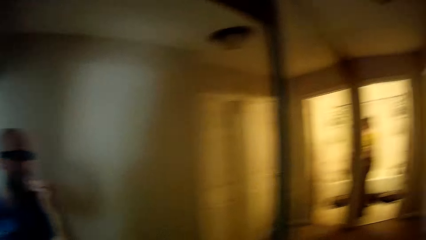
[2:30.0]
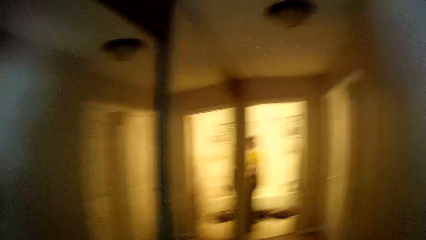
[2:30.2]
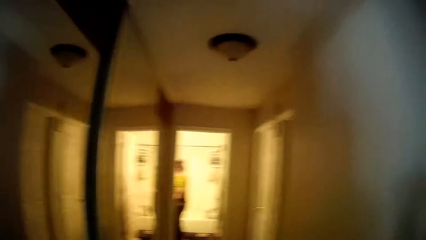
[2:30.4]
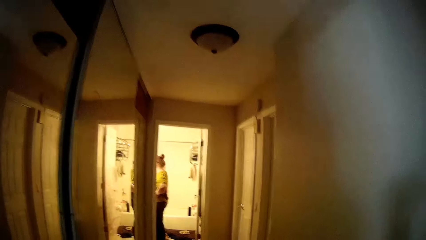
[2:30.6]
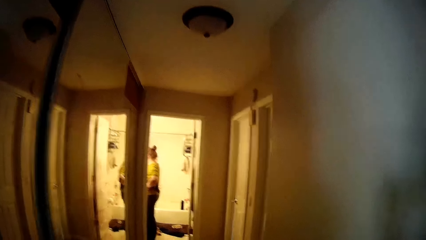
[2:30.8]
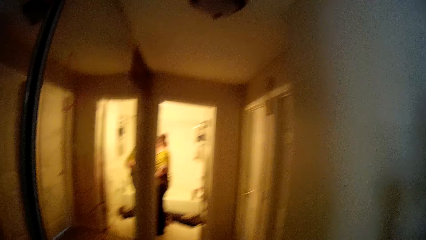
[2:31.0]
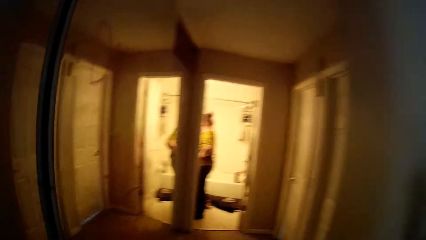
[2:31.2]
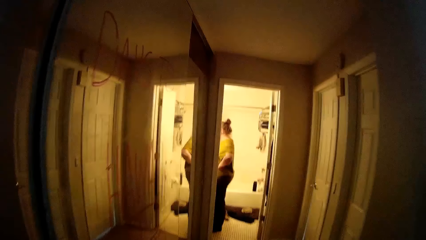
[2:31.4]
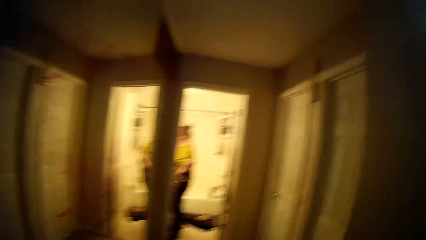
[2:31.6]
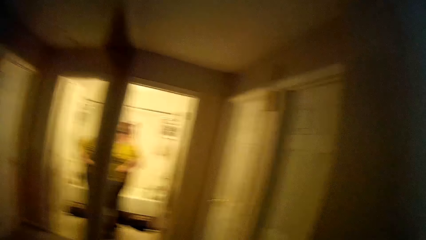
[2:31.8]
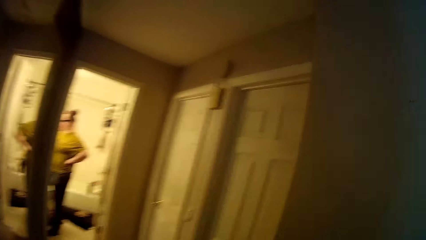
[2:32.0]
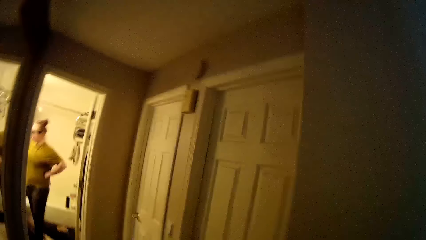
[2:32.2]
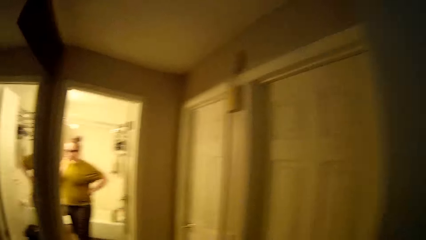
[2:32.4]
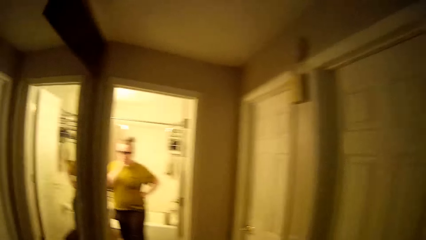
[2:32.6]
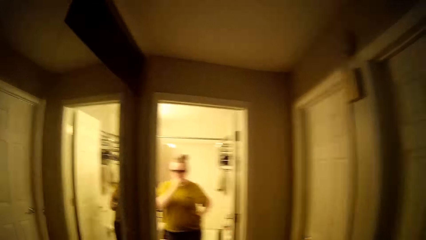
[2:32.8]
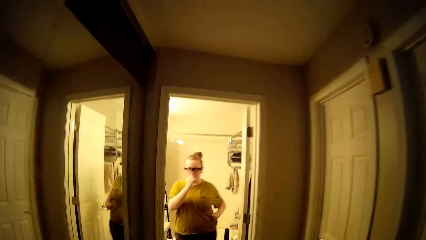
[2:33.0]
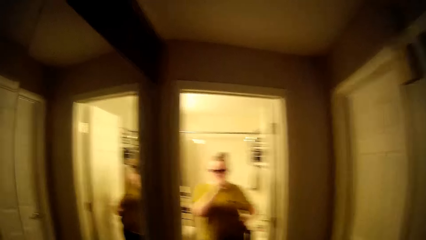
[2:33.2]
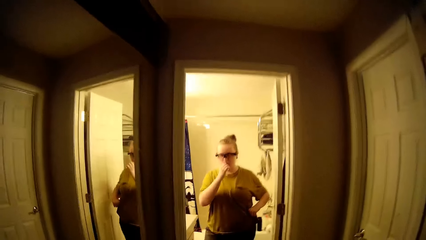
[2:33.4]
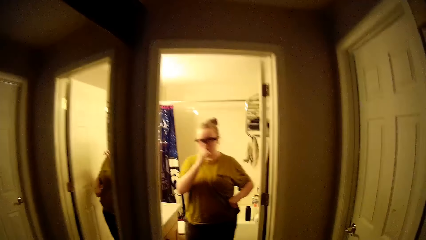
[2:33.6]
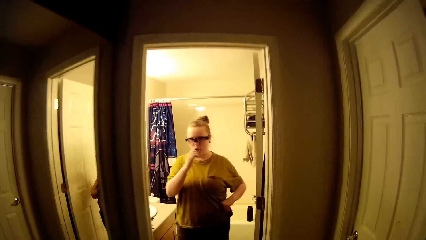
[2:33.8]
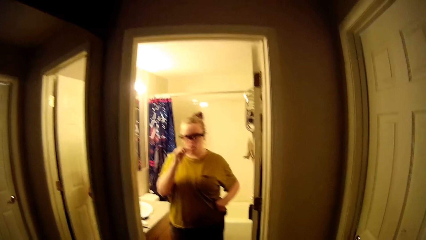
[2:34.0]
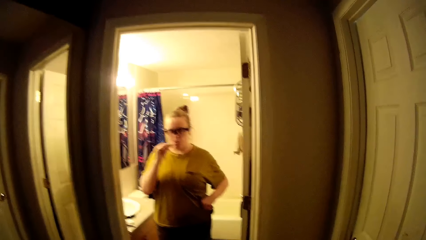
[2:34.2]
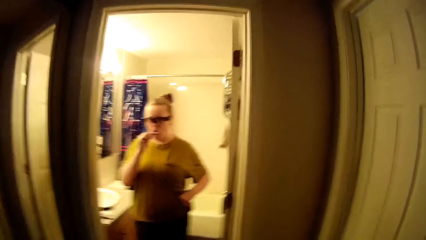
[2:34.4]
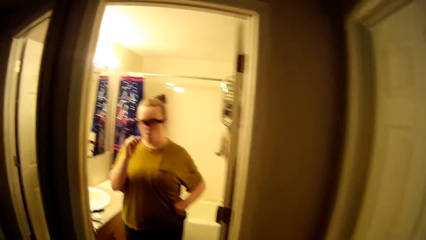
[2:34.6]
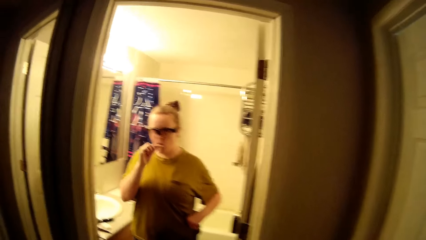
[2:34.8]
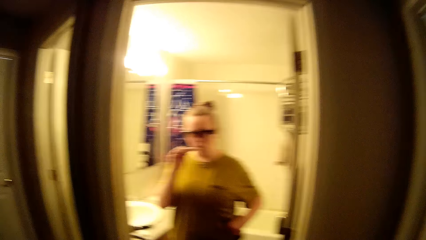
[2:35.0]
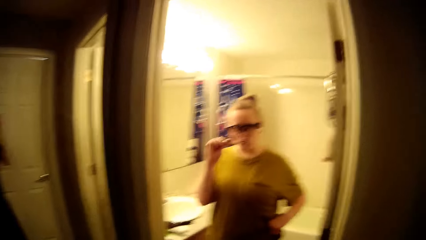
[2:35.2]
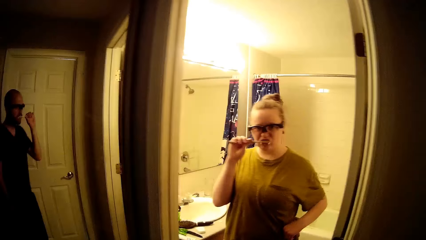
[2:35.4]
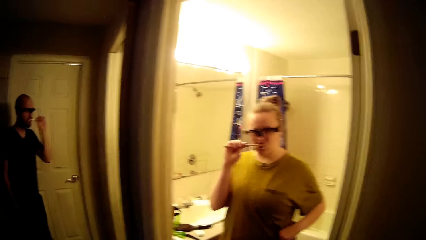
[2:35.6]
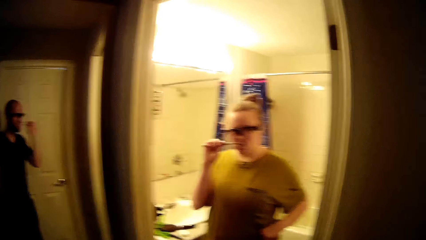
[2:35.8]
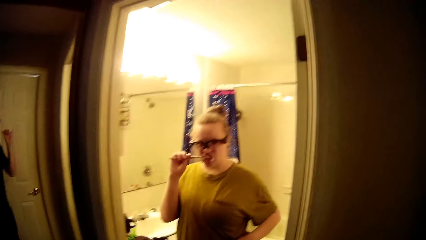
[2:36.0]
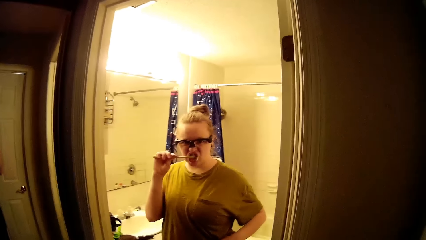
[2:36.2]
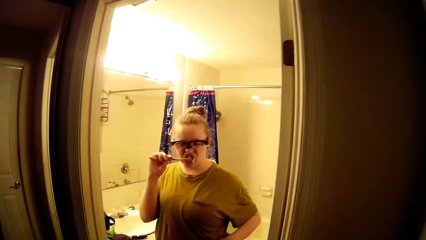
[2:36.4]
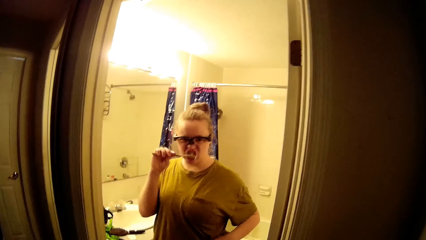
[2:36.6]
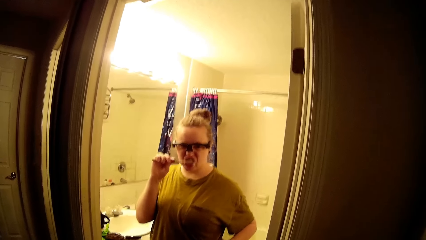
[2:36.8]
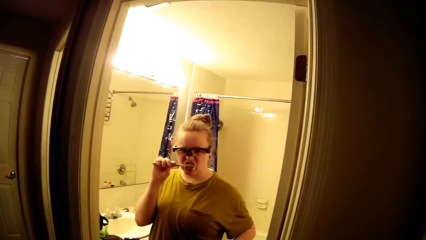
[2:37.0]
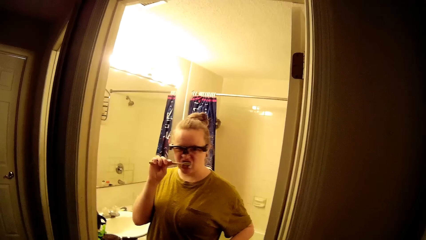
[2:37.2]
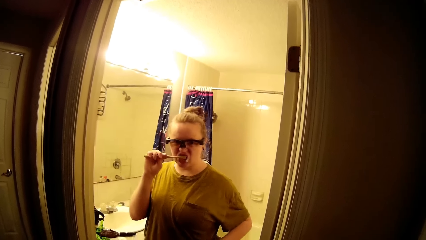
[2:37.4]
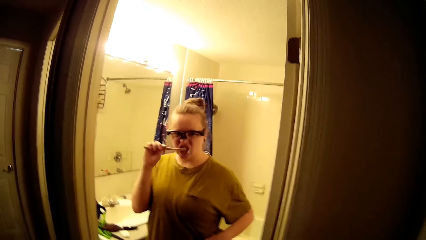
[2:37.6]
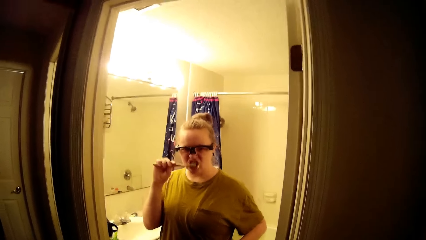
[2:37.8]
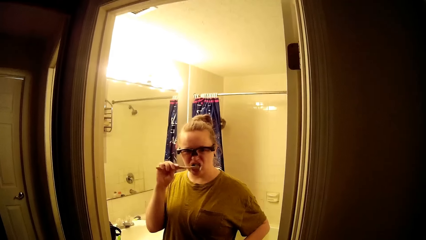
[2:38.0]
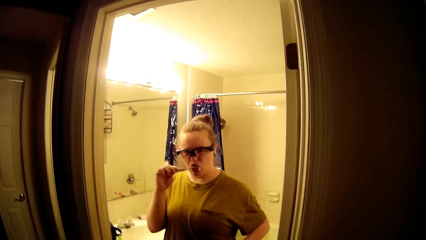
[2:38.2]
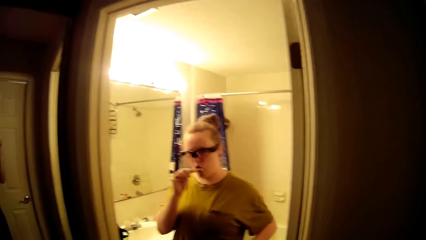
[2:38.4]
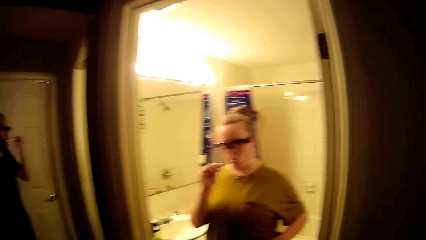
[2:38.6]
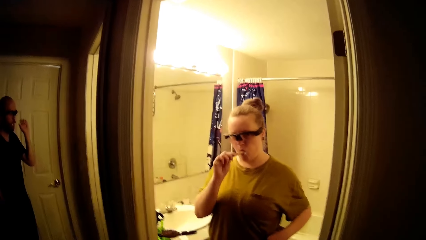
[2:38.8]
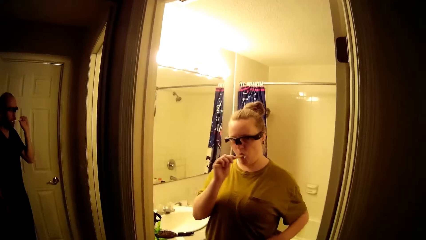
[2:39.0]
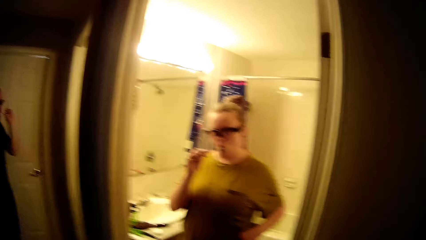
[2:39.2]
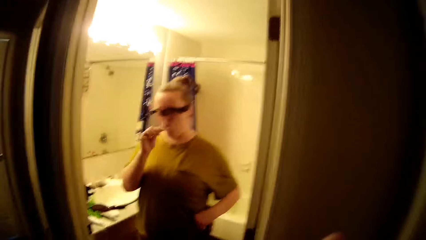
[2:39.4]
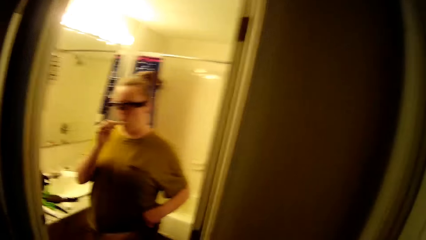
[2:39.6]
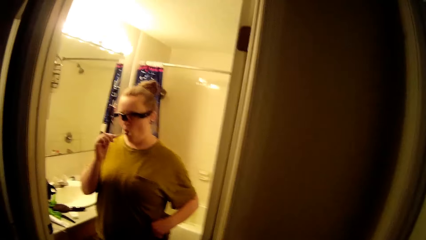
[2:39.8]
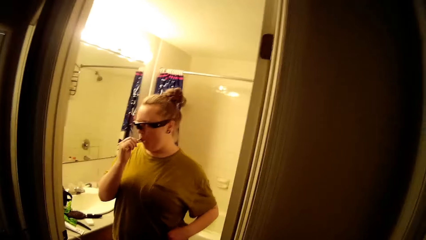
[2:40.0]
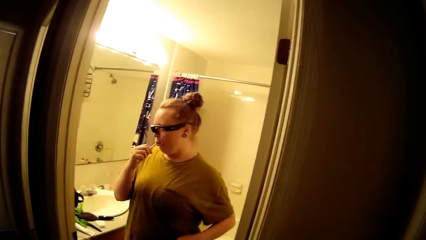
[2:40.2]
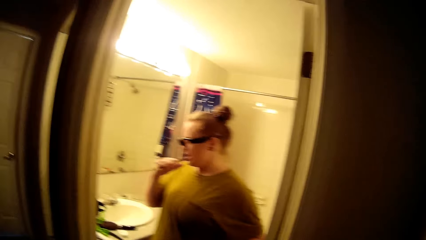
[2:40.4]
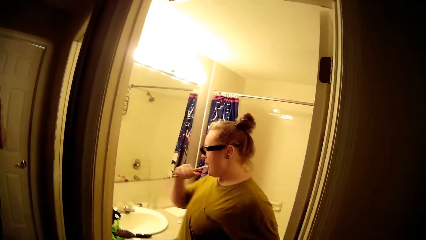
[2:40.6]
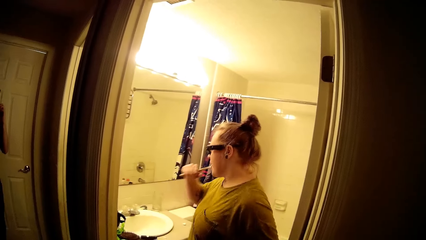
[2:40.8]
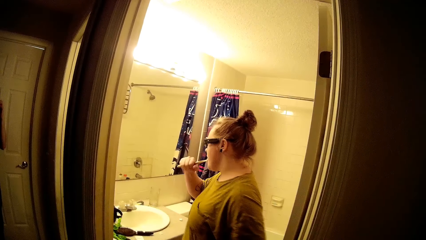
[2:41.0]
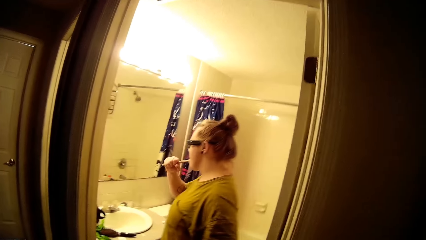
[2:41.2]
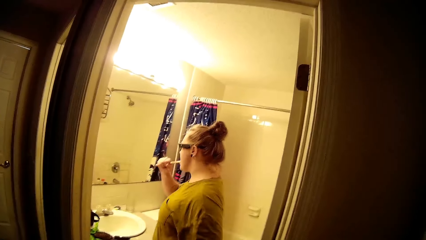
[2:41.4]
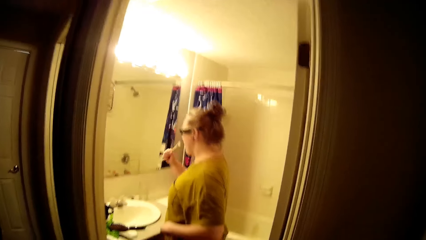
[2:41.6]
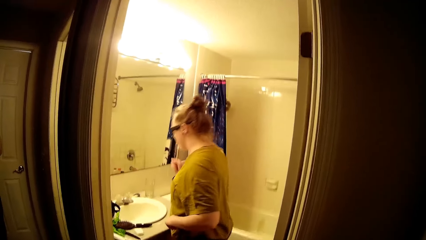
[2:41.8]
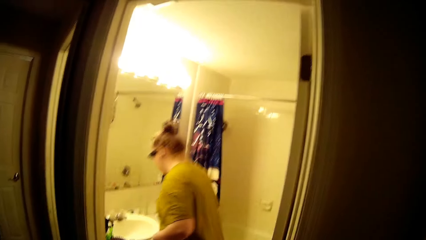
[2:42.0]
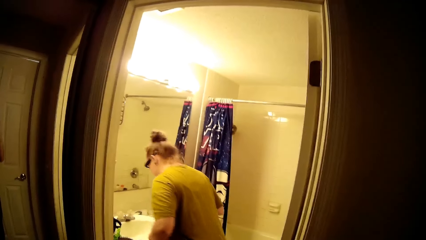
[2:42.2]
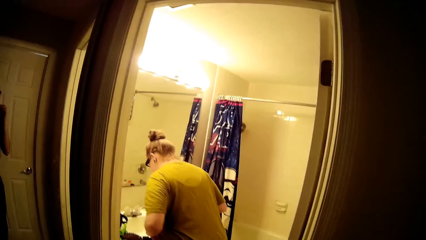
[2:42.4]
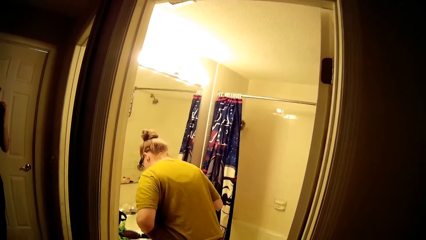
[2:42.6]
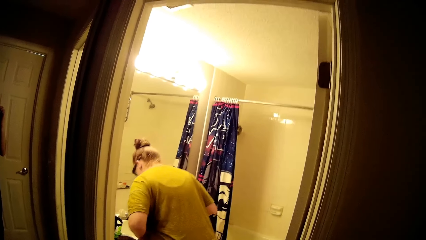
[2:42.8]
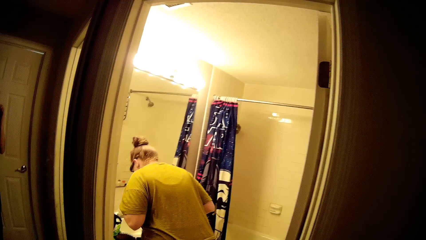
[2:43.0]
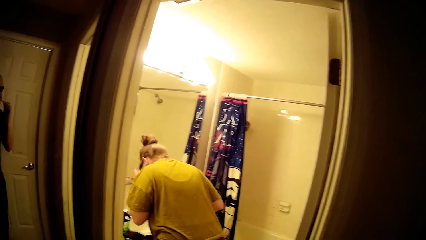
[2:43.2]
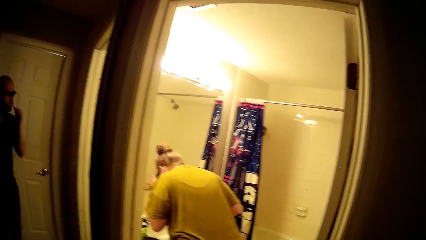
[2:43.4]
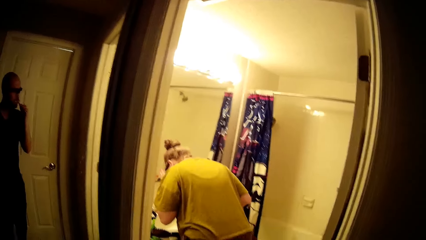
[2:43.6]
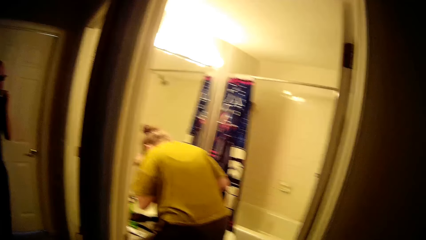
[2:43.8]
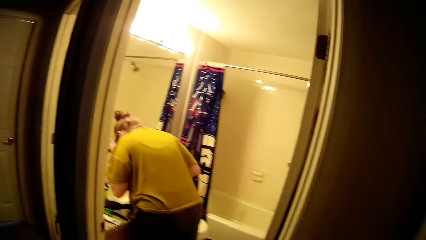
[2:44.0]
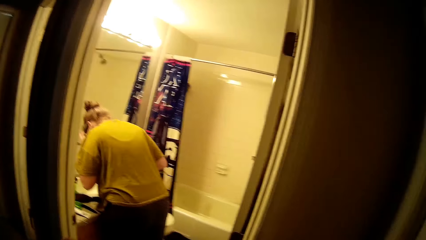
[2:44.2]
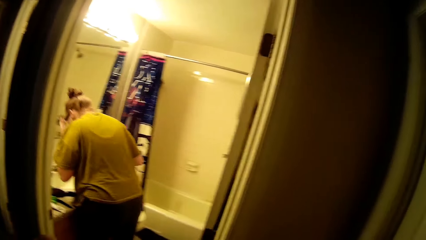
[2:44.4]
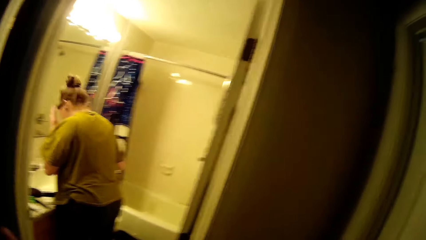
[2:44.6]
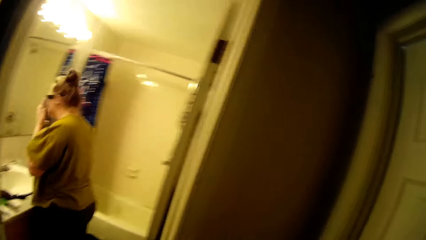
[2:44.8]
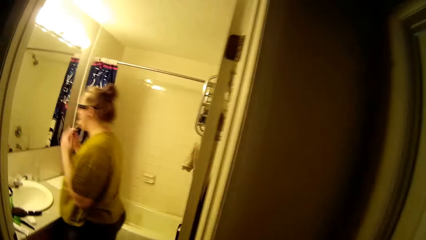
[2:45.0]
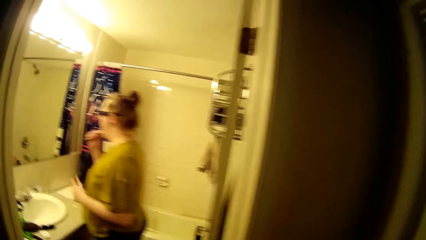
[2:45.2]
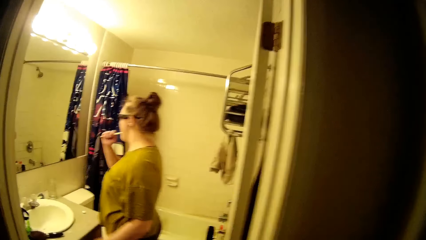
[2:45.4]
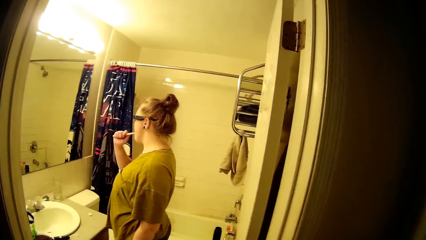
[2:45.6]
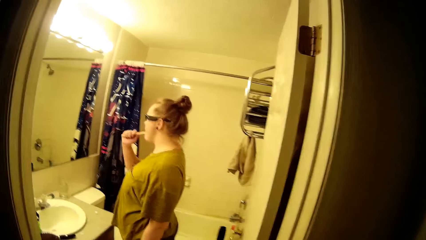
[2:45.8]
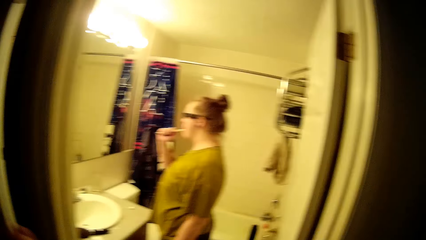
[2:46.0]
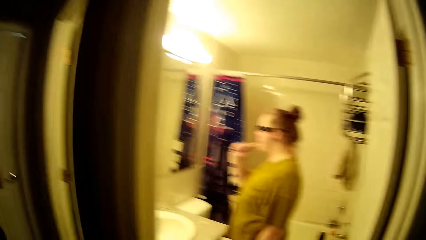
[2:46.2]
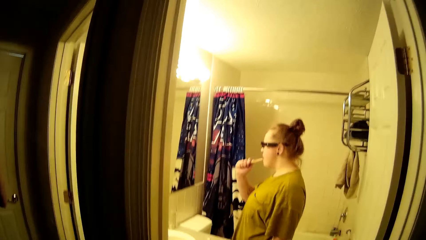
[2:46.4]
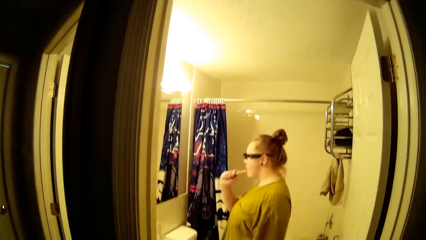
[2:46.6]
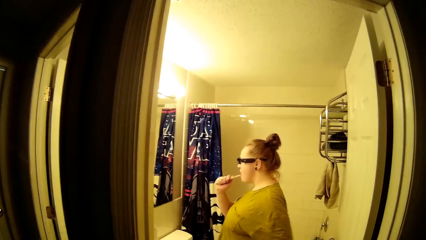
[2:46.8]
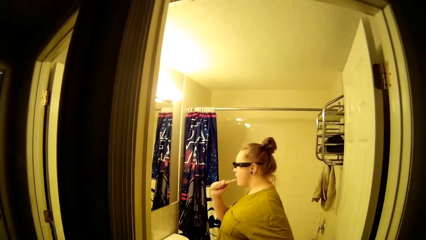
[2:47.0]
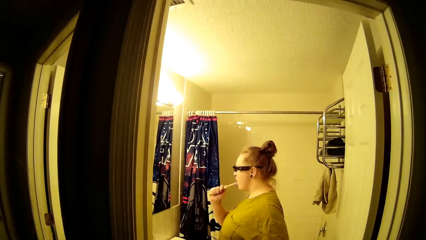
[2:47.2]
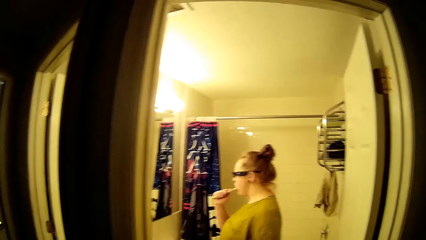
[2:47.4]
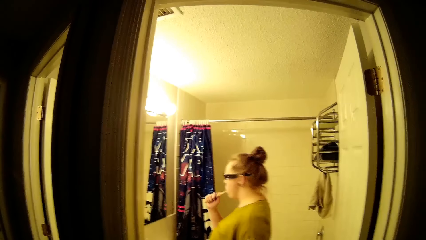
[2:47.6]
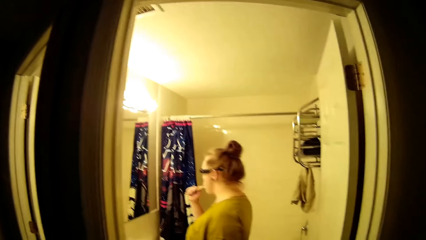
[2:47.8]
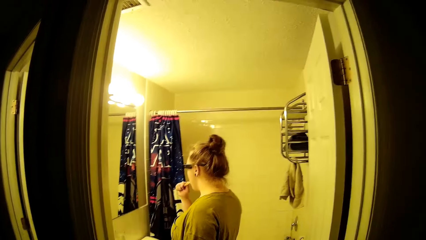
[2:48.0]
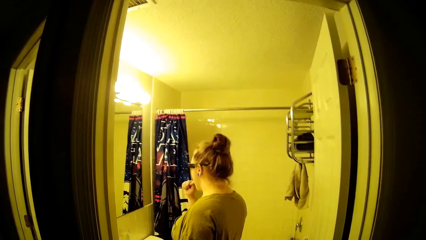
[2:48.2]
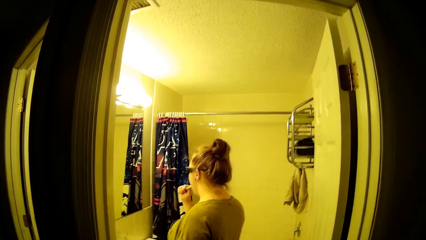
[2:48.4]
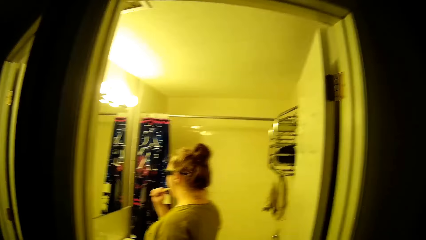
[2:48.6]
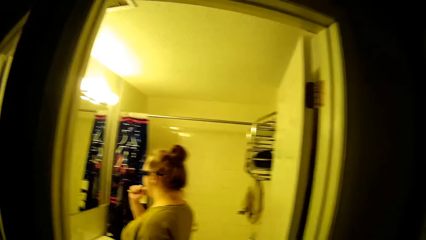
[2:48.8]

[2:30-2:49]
The camera wearer looks around. The woman spits into the toilet sink. The woman touches the glasses on her face with her left hand. The woman brushes her teeth with the toothbrush in her right hand.
